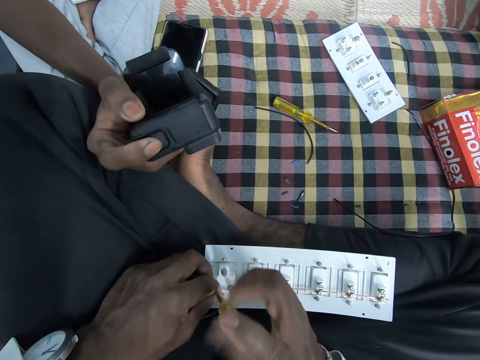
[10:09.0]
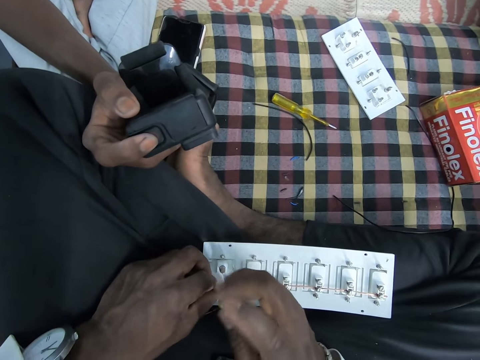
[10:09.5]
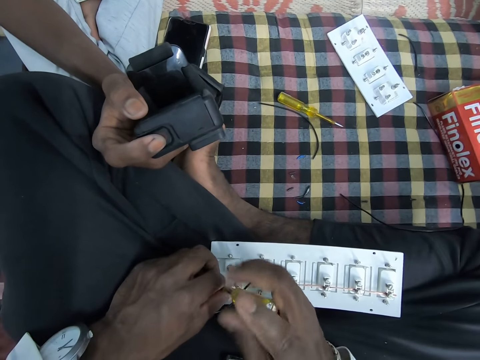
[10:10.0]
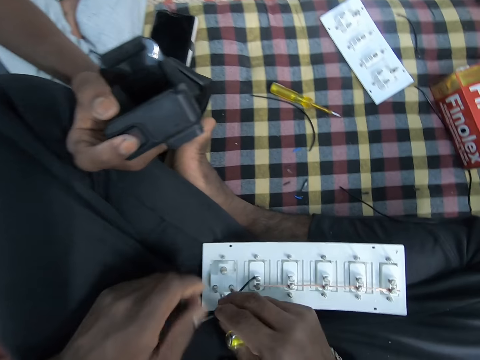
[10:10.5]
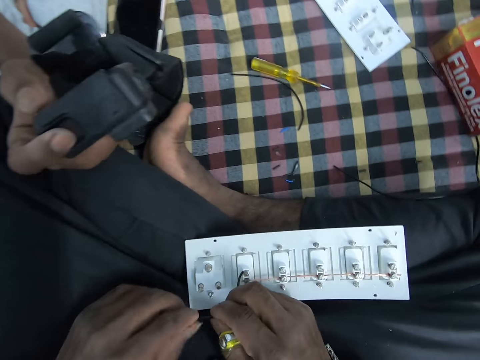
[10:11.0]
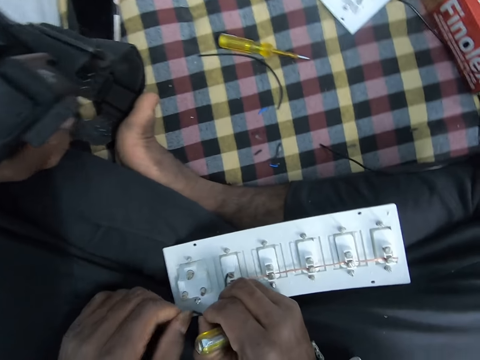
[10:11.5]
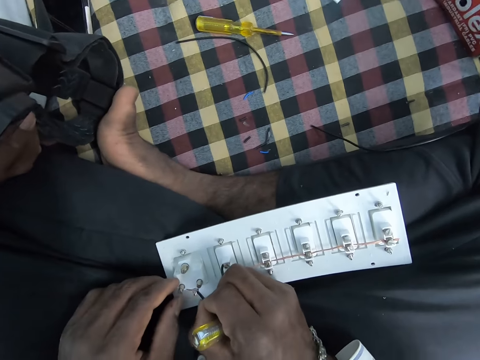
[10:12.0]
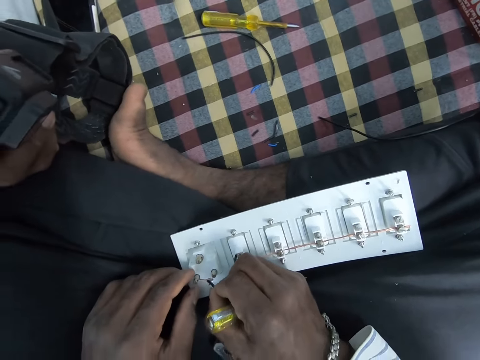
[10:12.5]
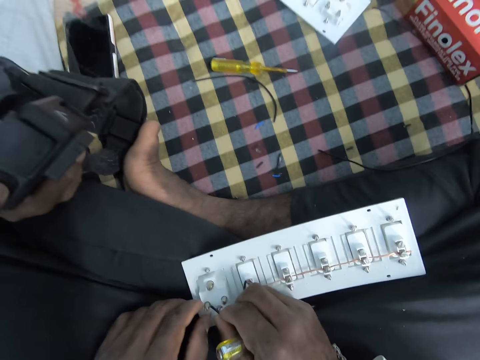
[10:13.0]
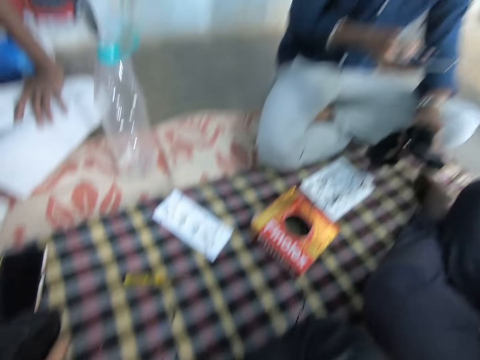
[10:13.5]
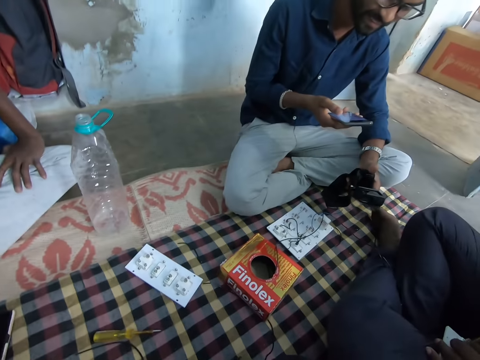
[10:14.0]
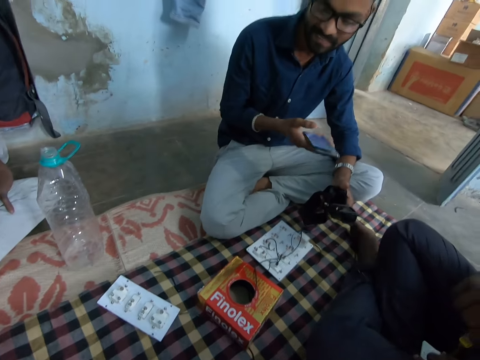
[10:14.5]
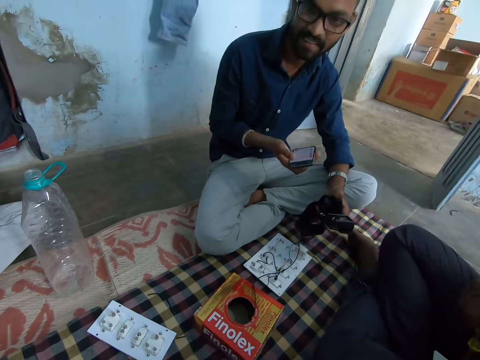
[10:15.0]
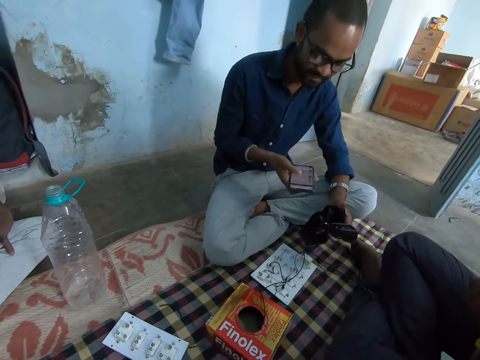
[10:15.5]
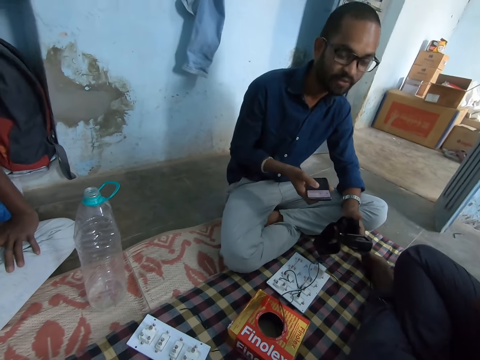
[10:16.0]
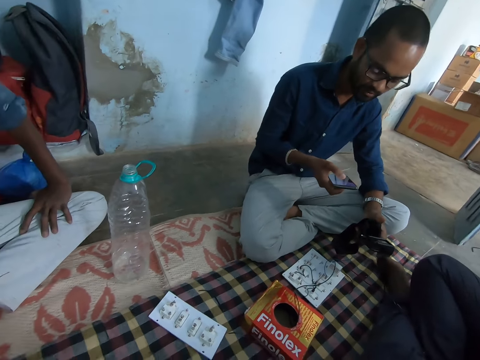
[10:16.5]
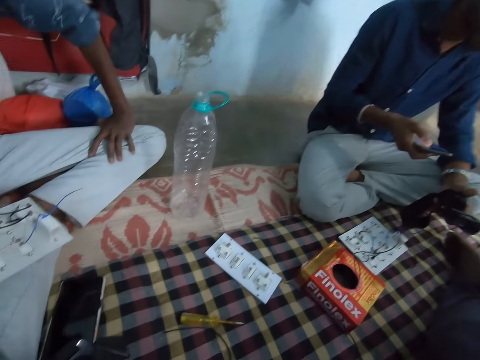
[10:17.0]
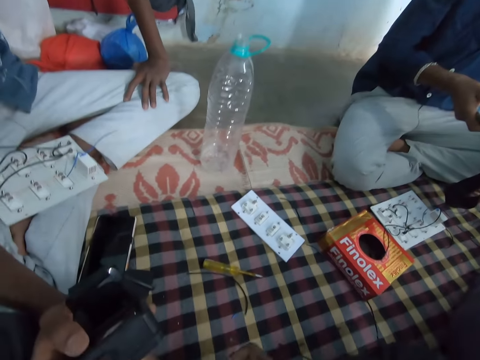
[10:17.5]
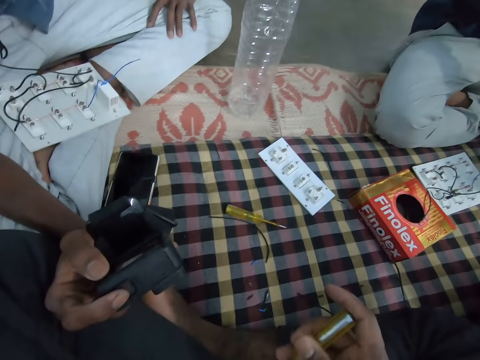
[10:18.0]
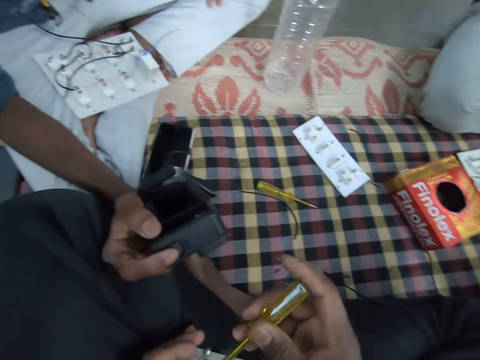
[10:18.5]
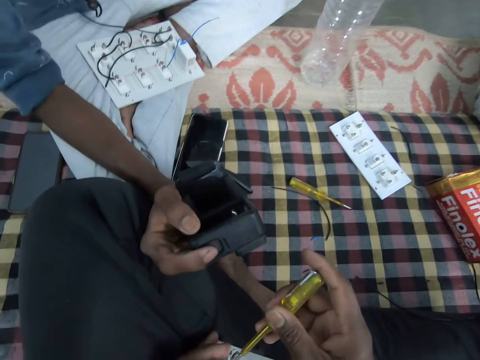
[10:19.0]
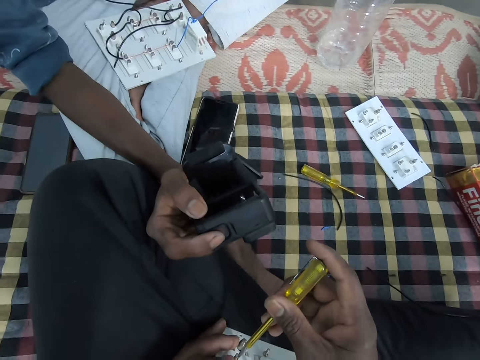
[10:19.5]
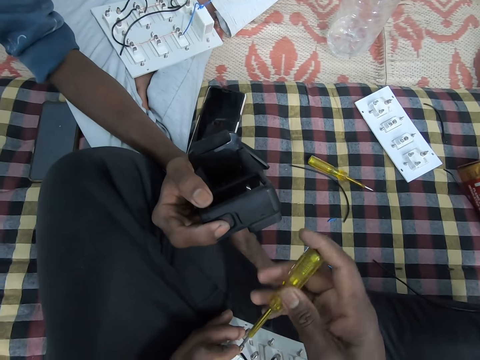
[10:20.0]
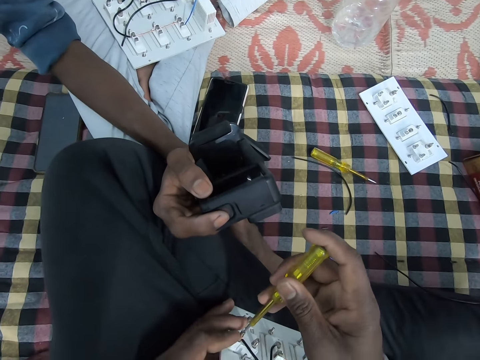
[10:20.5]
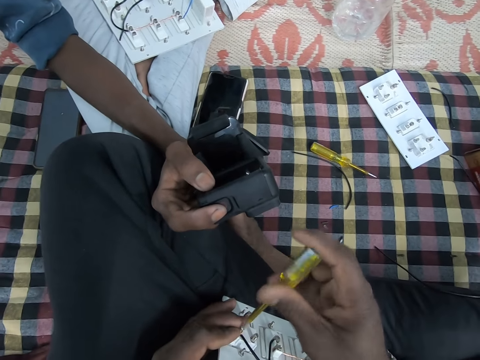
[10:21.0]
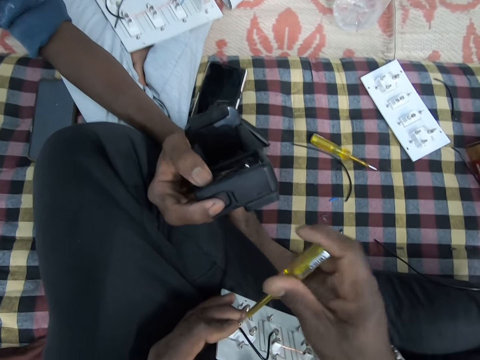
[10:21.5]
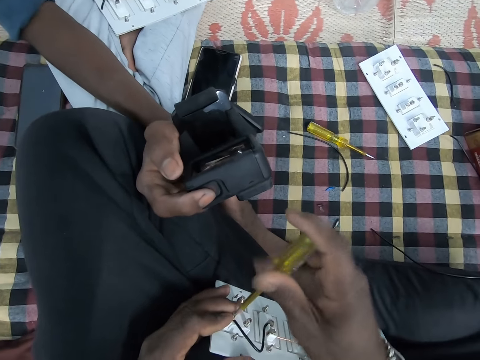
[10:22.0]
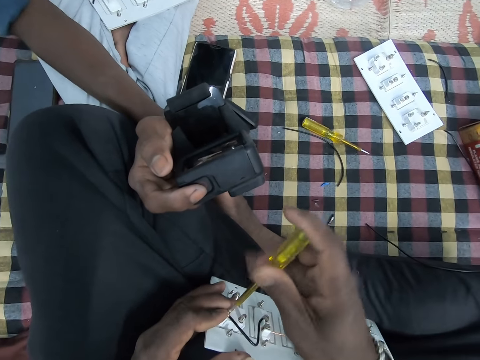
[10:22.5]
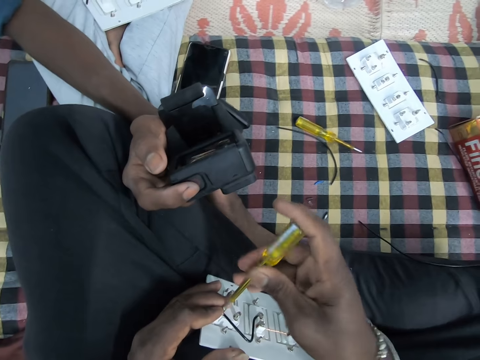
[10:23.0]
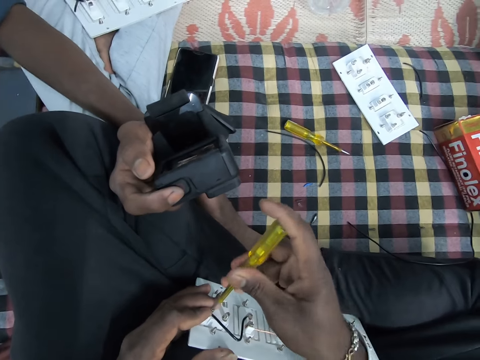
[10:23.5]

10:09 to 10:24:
The camera wearer holds the wire or cable with both hands. He twists the cable with a hand. He interacts with three men. He fixes the wire in the extension box on his lap with his right hand. He puts the cable under a screw. He looks at a man and converses with the man. One man operates a phone with his right hand. Another man holds a phone with both hands. The camera wearer holds a screwdriver. He tightens the screw of the extension board on his lap with the screwdriver in his right hand.

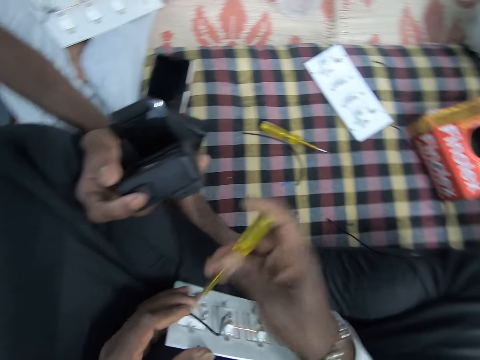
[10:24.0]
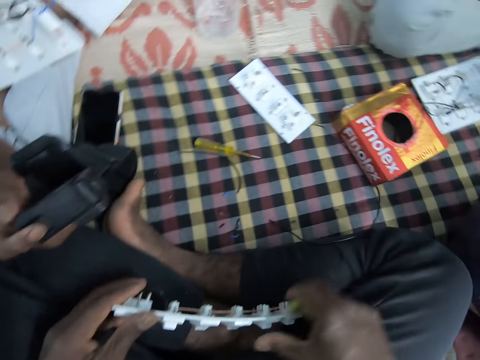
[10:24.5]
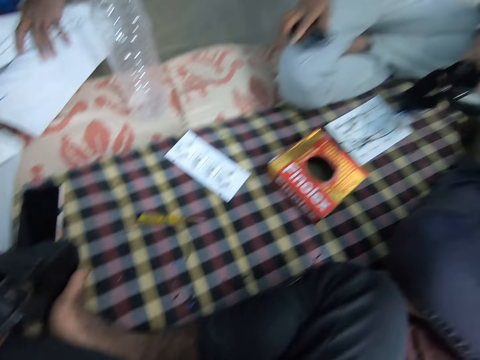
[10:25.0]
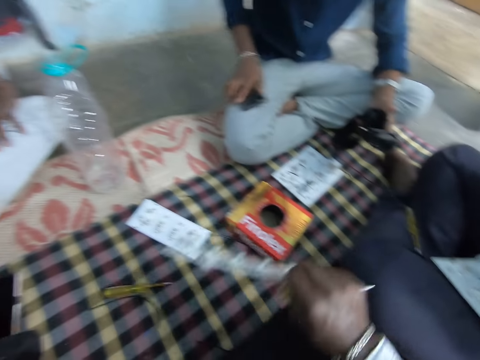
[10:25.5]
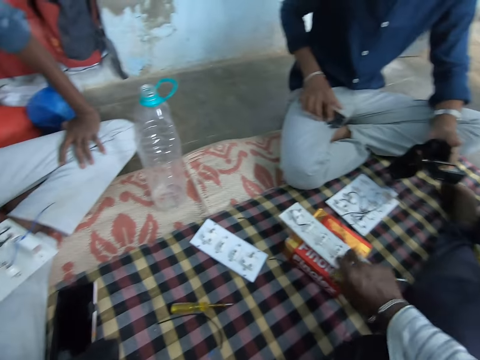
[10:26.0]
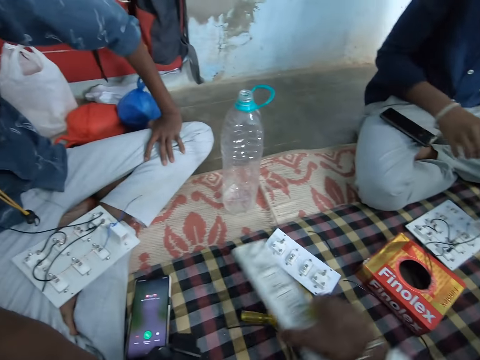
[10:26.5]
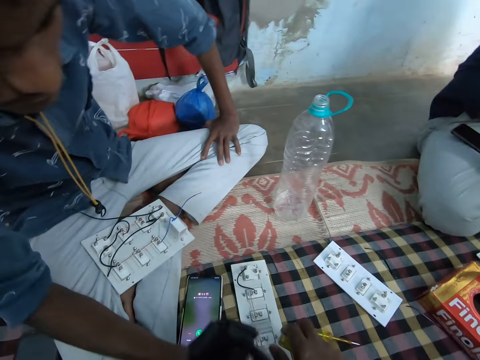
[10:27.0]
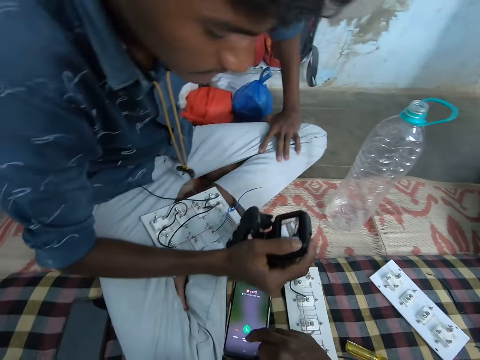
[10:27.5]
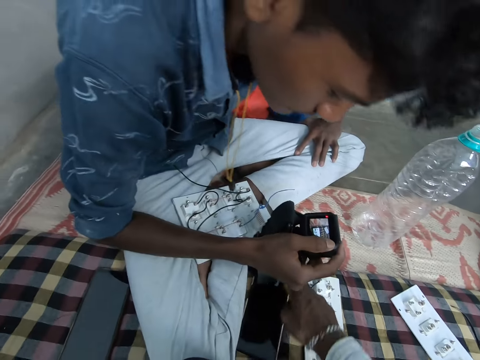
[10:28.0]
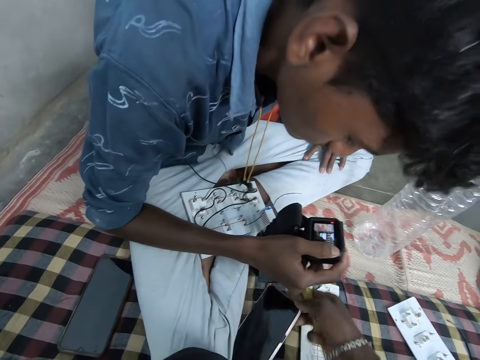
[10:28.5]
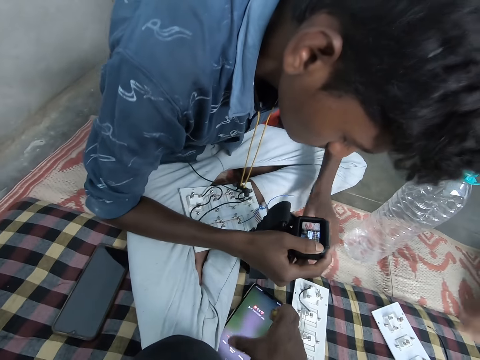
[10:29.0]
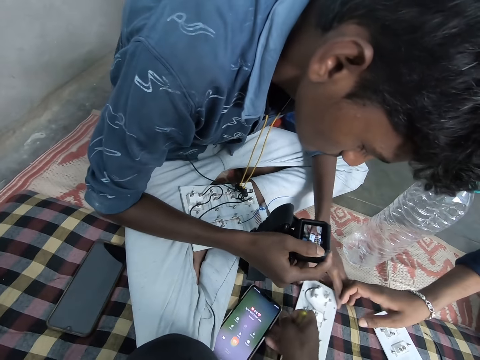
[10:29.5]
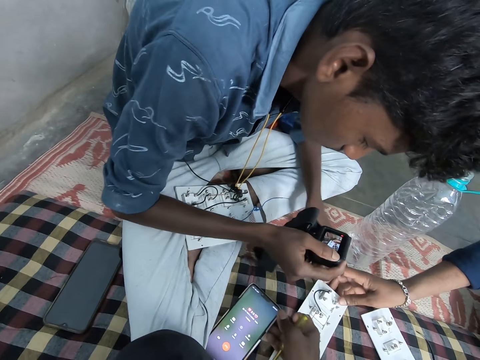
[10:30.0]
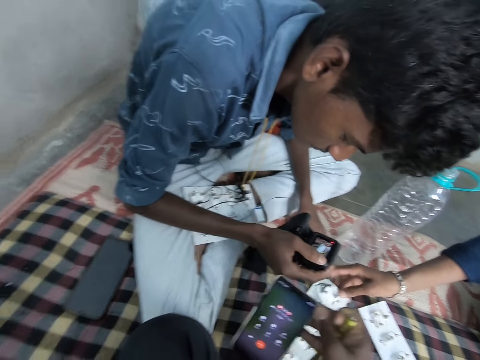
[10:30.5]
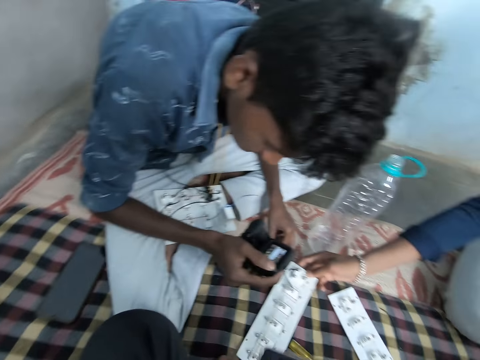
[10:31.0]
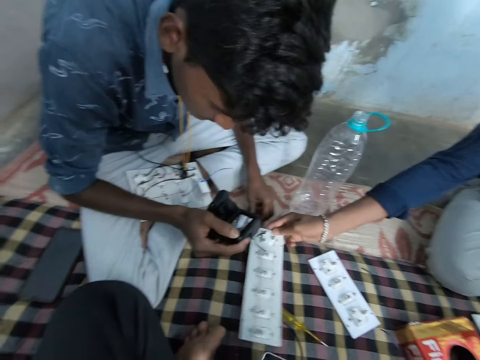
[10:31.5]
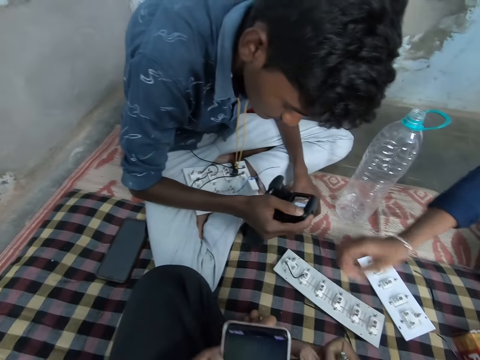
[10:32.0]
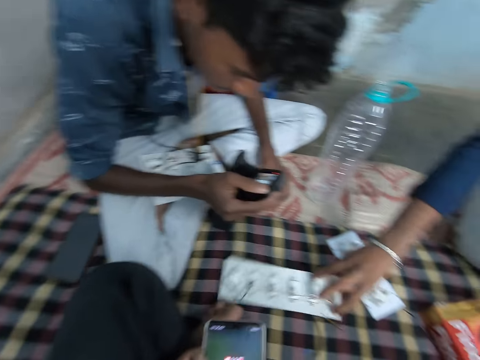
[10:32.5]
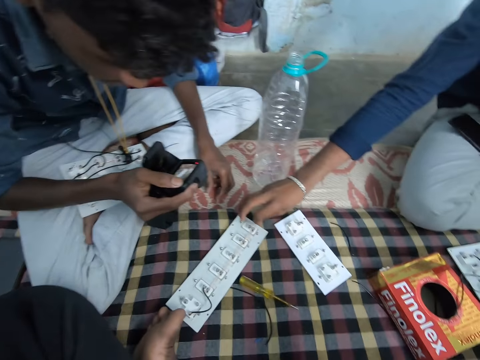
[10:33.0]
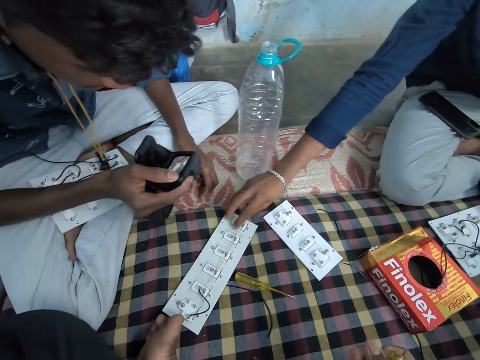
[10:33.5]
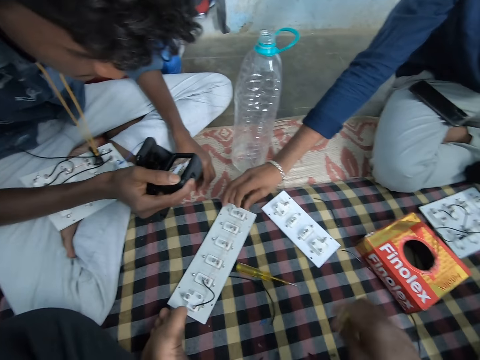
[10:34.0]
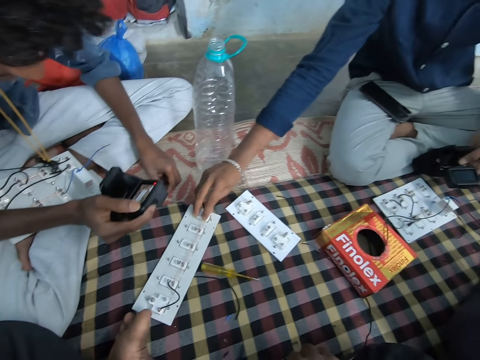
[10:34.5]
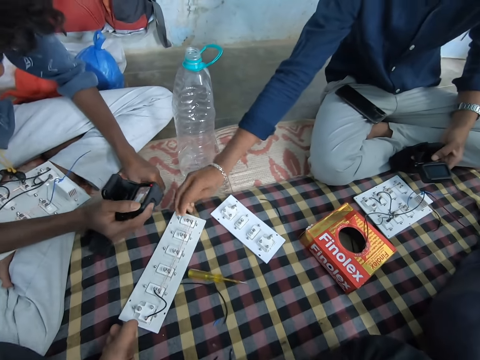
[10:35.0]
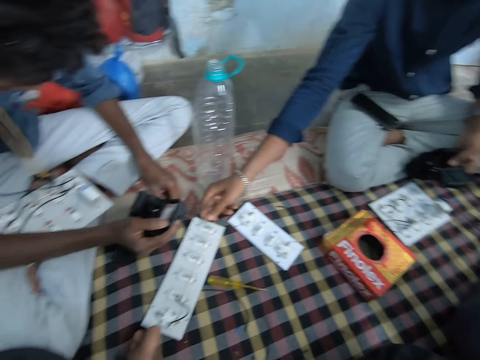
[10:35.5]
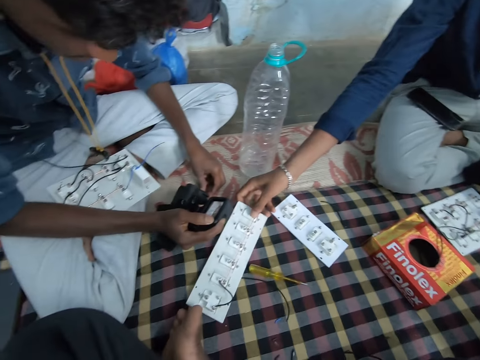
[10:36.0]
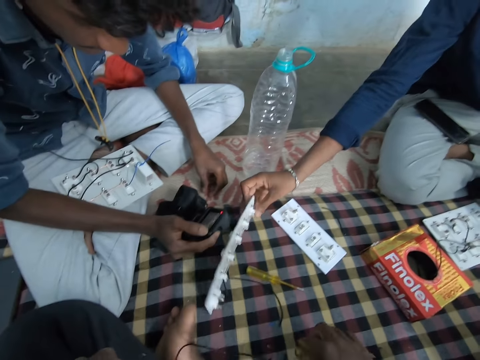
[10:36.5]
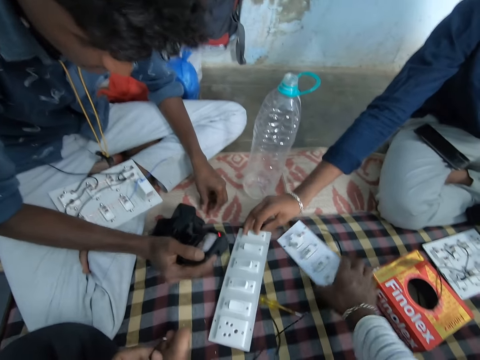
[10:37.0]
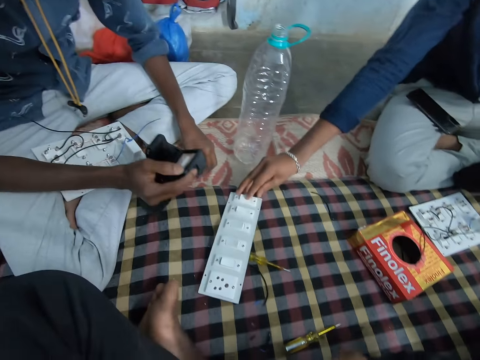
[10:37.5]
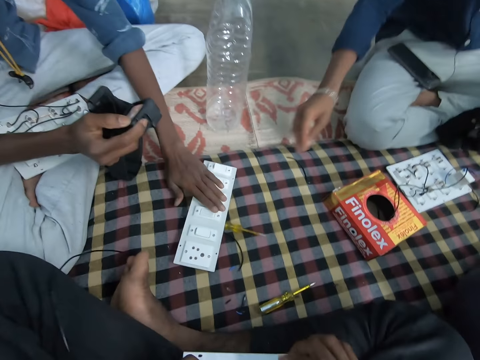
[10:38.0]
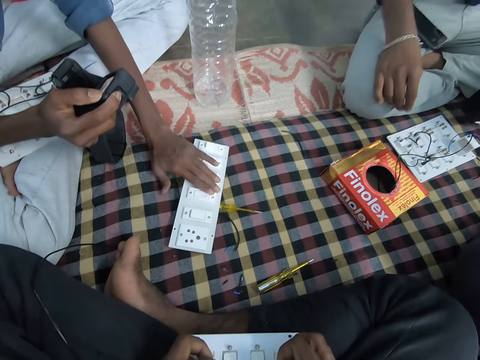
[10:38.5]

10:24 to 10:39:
The camera wearer turns a plug socket. He holds the extension board or plug socket with his right hand. He looks at a man. He drops the extension board on a carton with his right hand. He picks the extension board from the carton with his right hand and moves a hand. He drops the extension board on the mat with his right hand. The man holds a camera. The camera wearer moves a hand. He picks a phone from the mat with his right hand. He touches the phone and swipes the phone. Another man moves the extension board on the mat with his right hand. The first man holds the plug socket, turns the plug socket and drops the plug socket. The camera wearer holds the phone. He turns a socket. He holds the socket. The first man presses a plug socket button. The camera wearer picks a wire from the mat with his right hand. He converses with the first man. The other man holds the extension board on the mat with his right hand. The camera wearer holds the wire with his left hand. The first man turns the plug socket. The camera wearer picks the extension board from the mat with his right hand. The first man moves a hand. A third man places a hand on the plug socket. The third man presses the extension board with his left hand.
